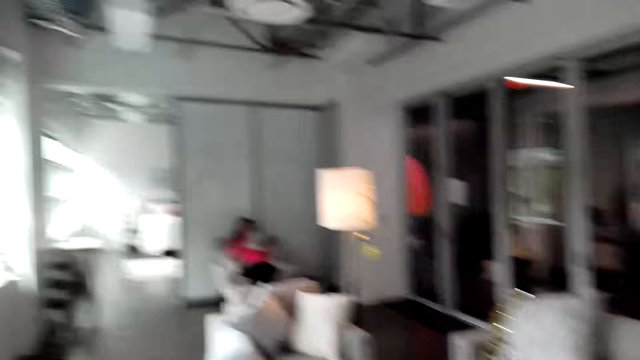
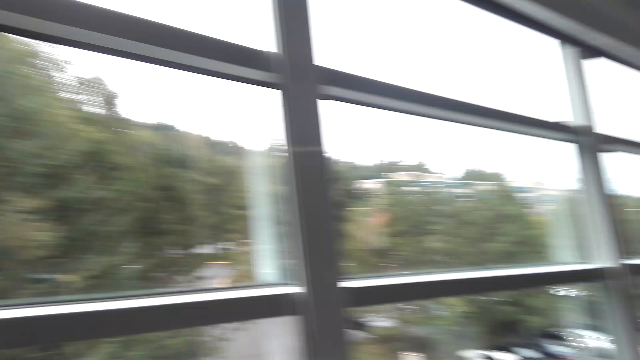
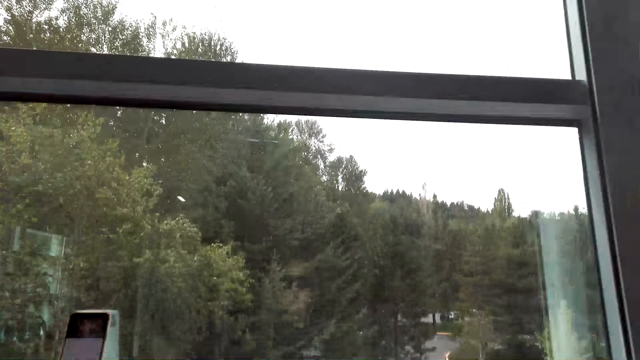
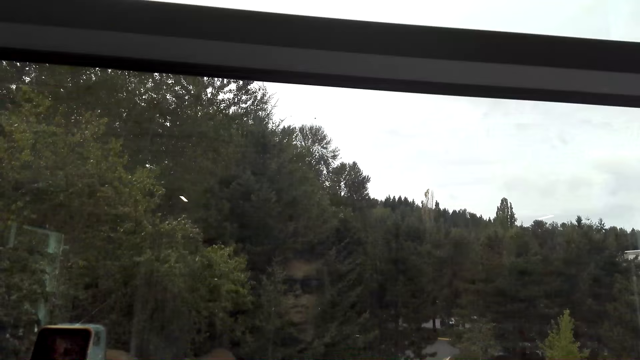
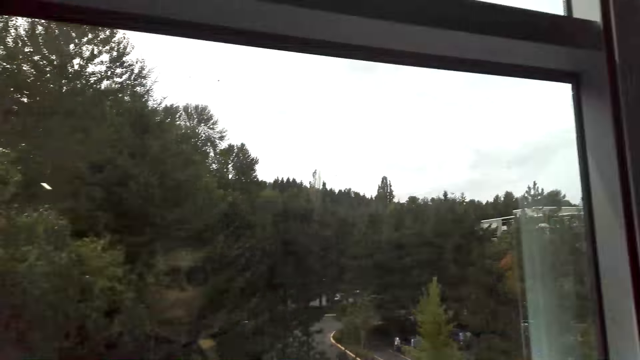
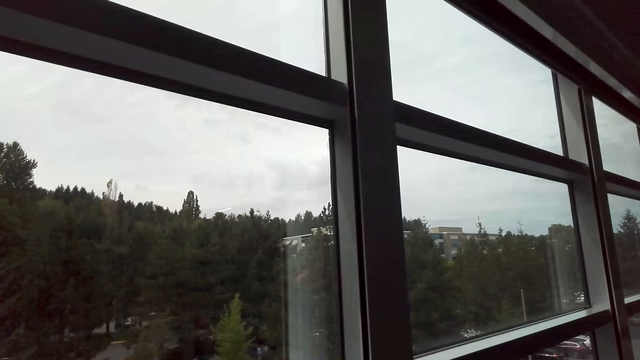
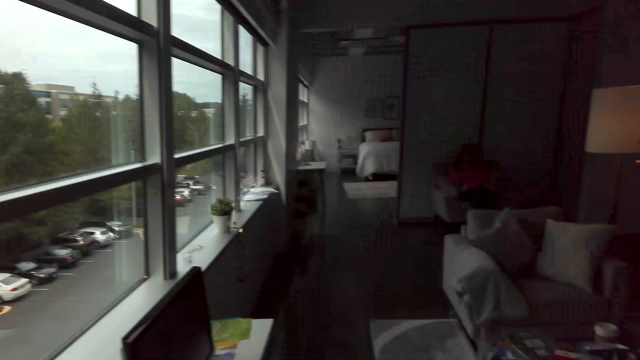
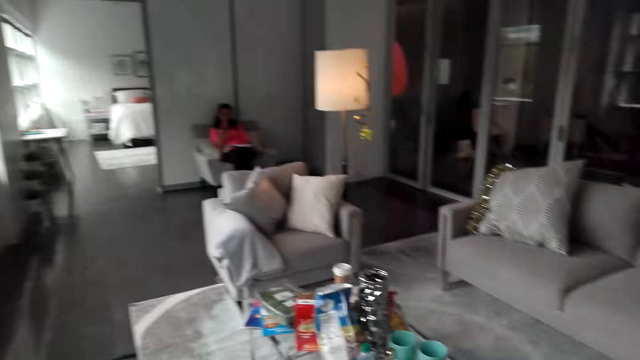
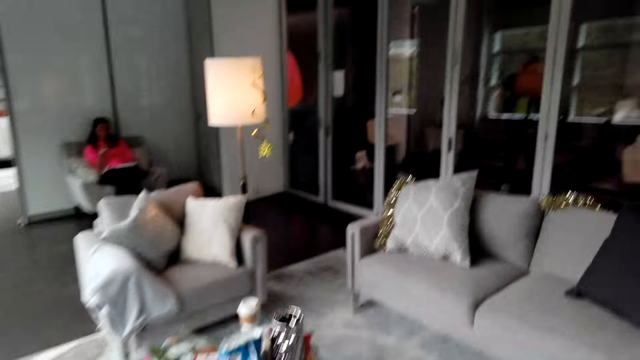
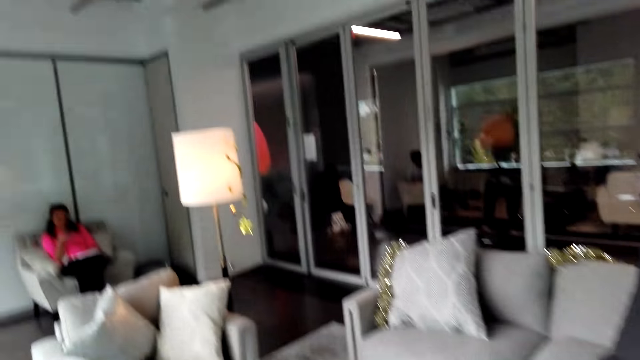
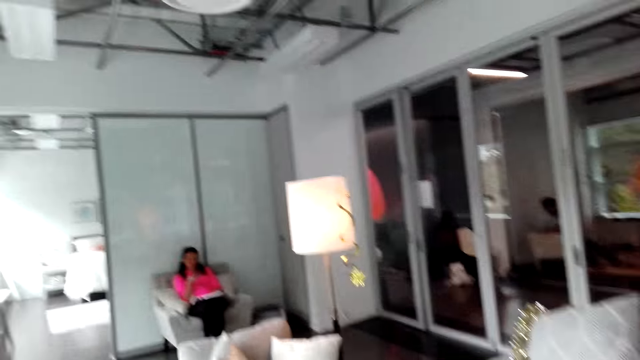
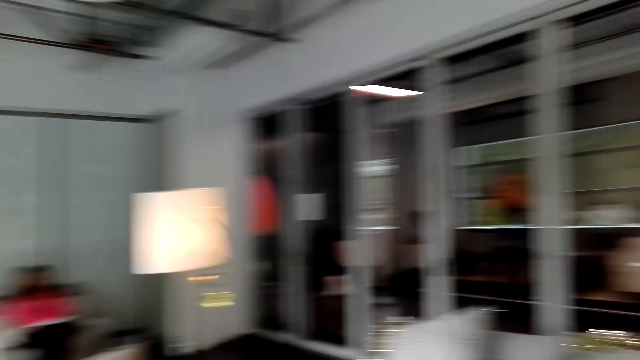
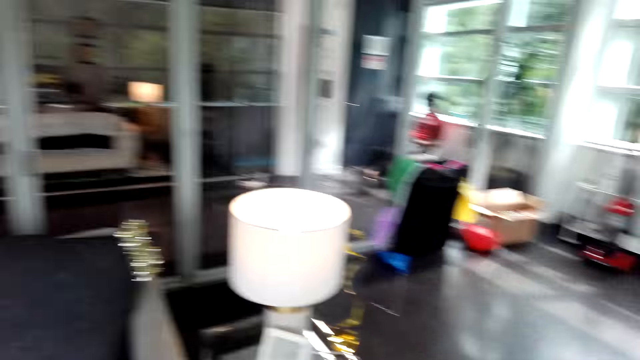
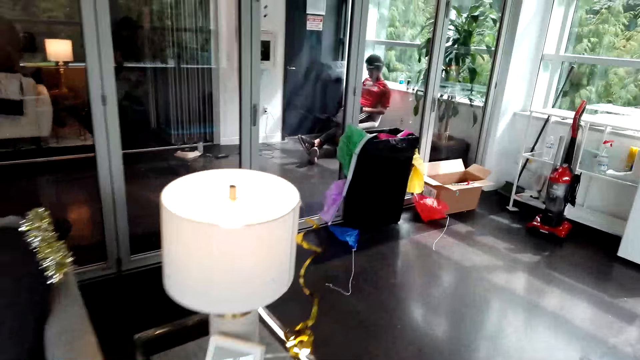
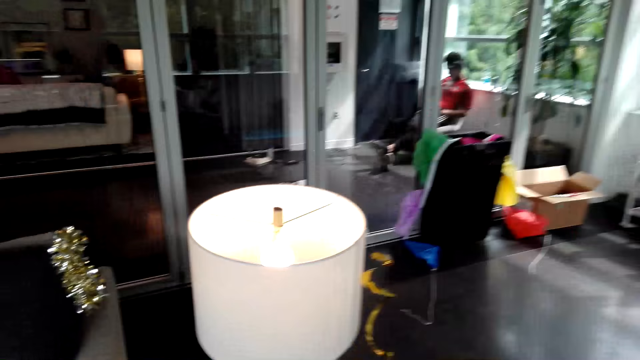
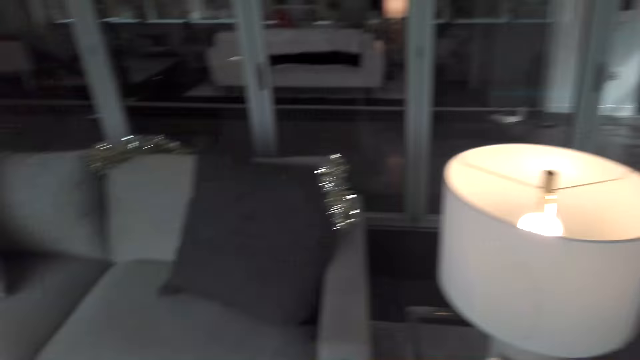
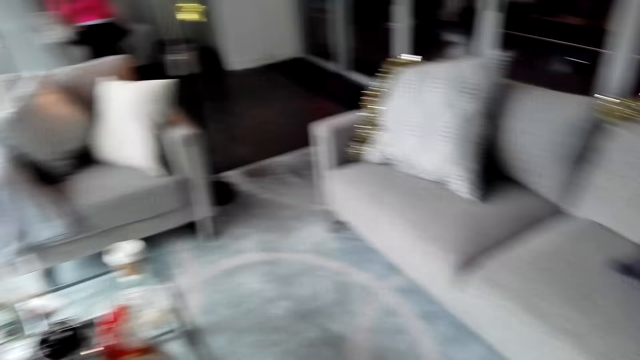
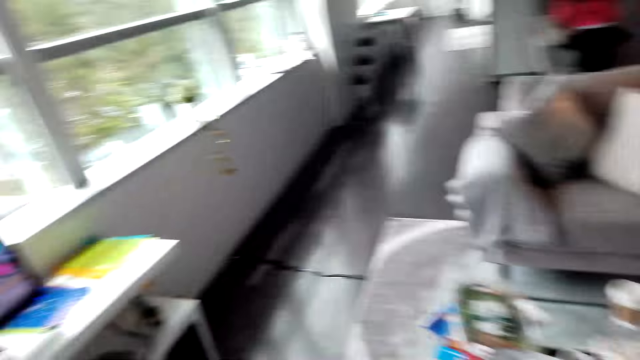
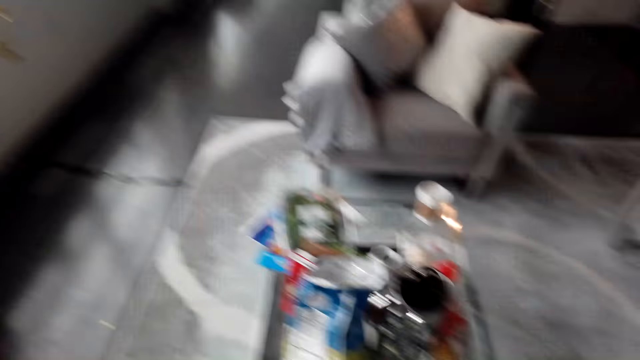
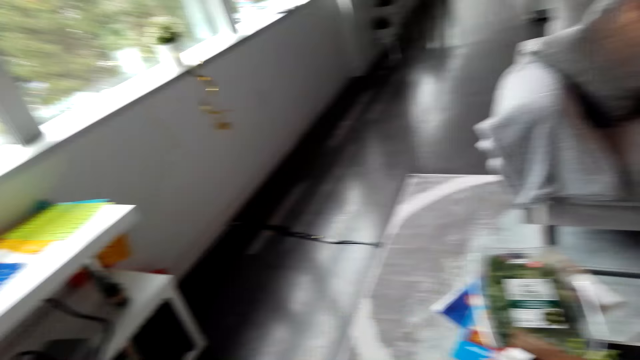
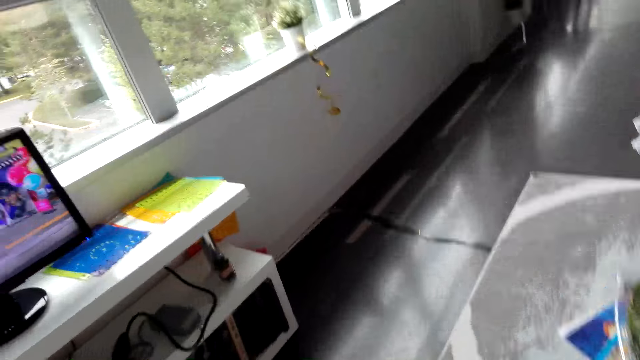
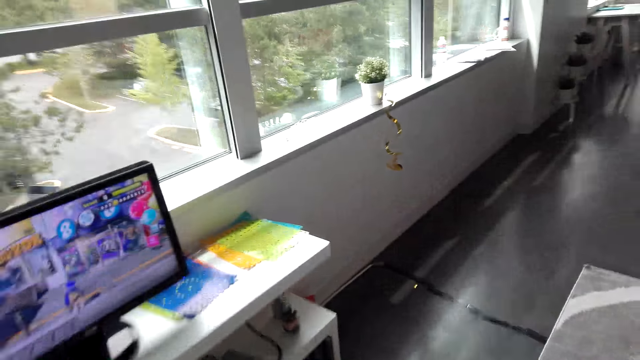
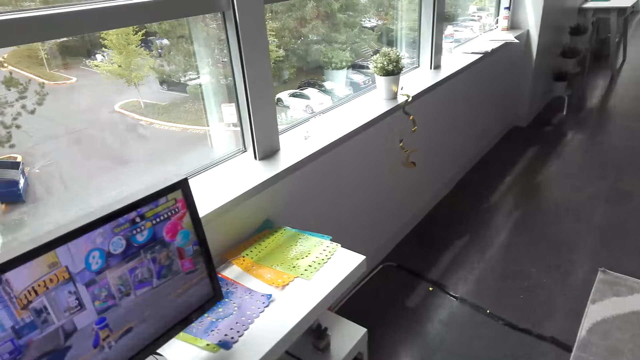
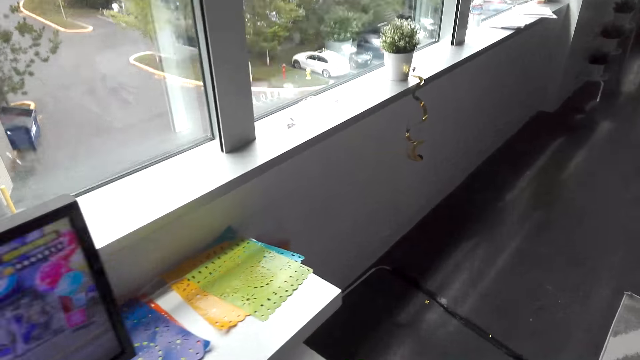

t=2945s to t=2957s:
The camera wearer picks up her phone. They walk and look around the room.

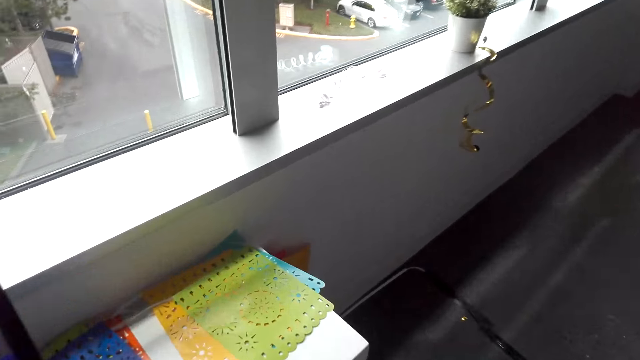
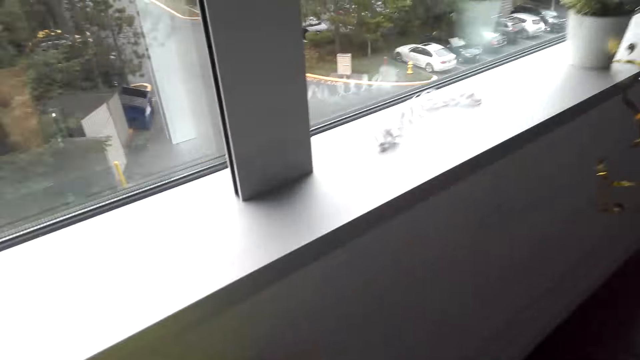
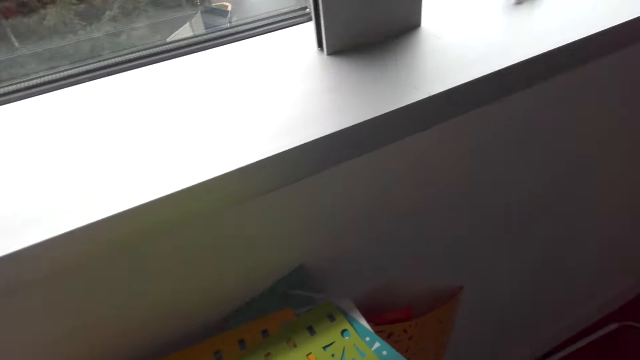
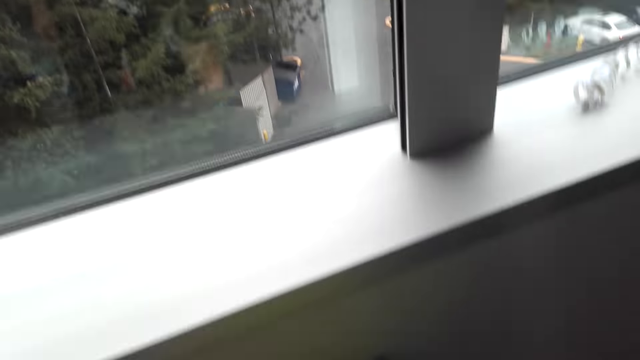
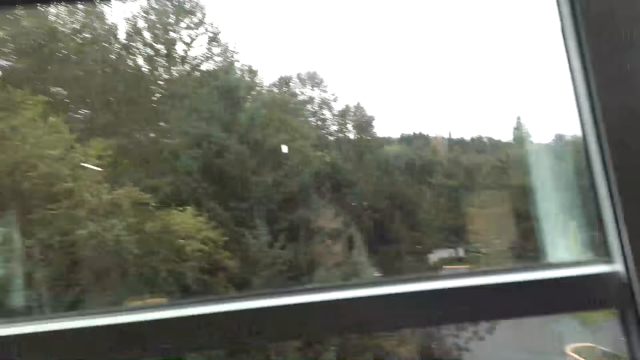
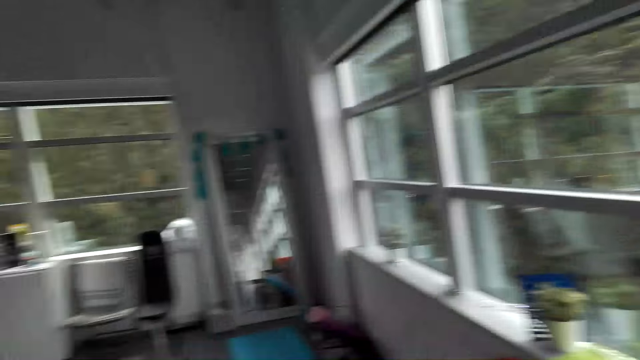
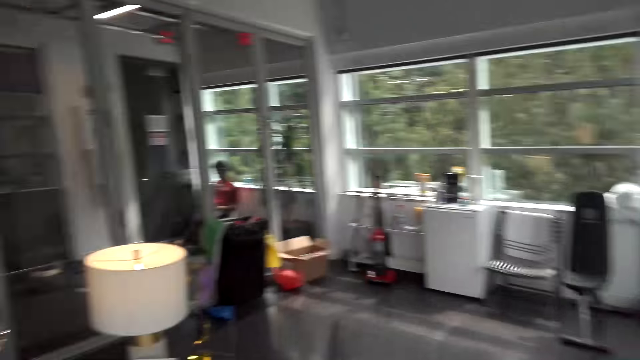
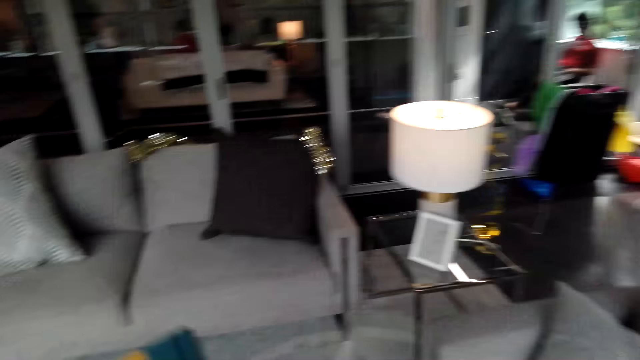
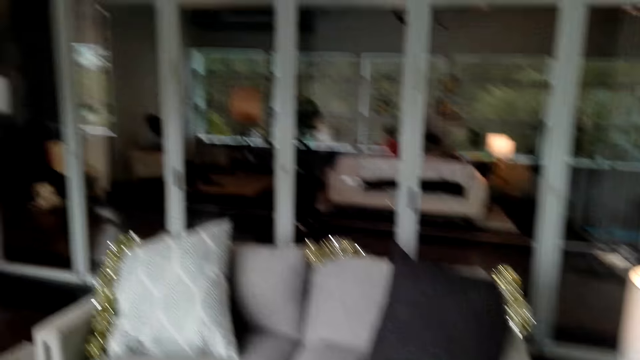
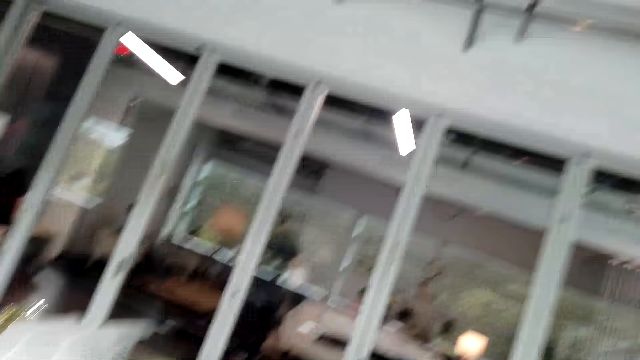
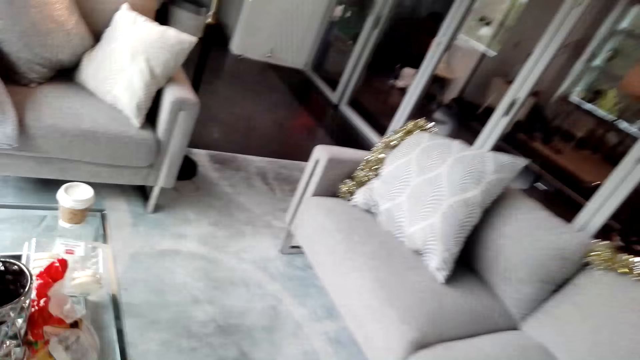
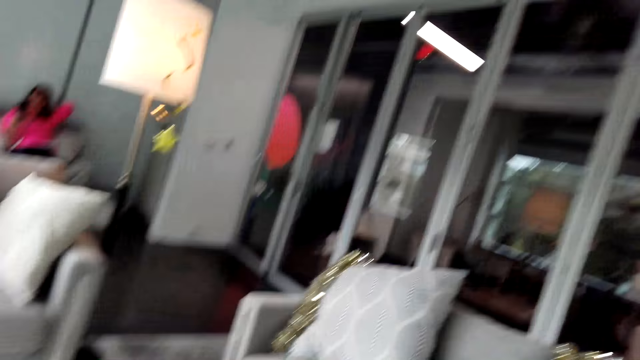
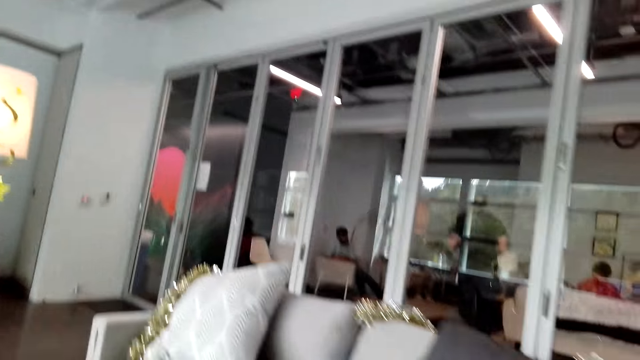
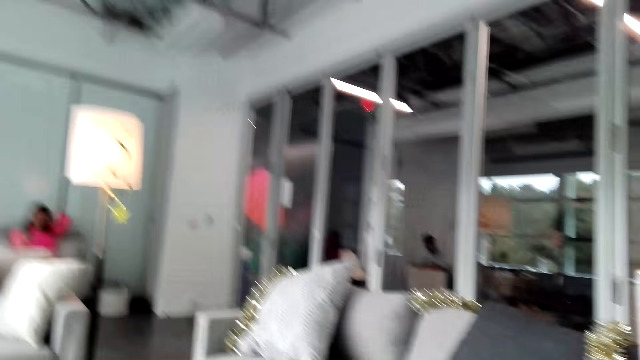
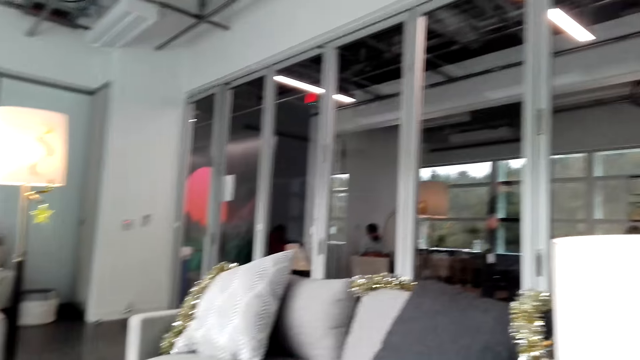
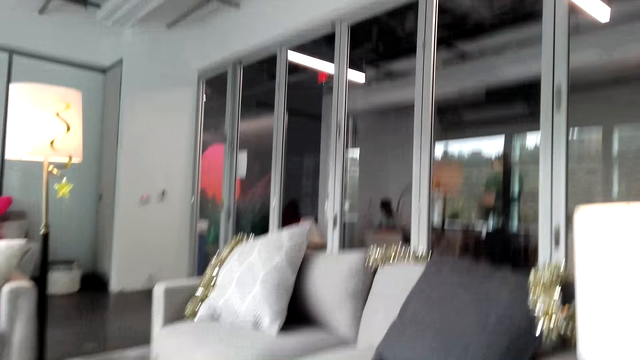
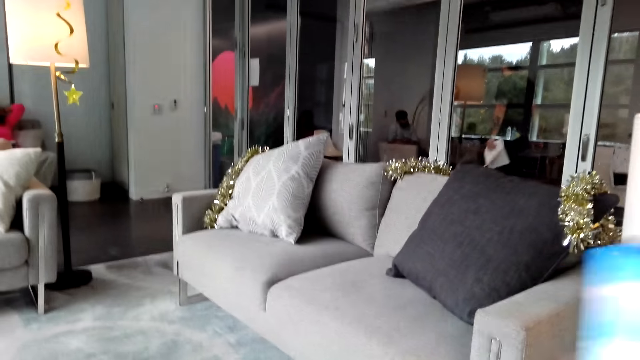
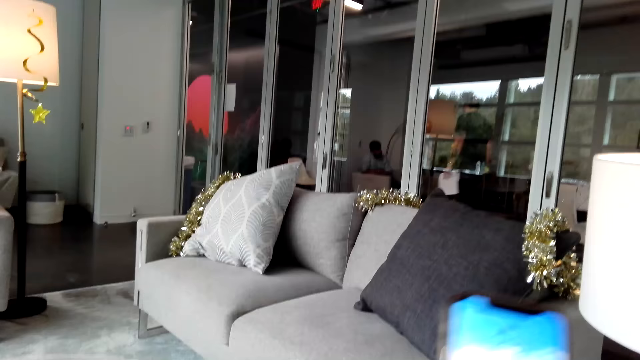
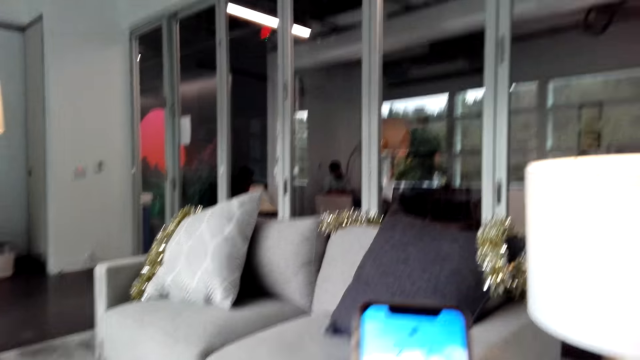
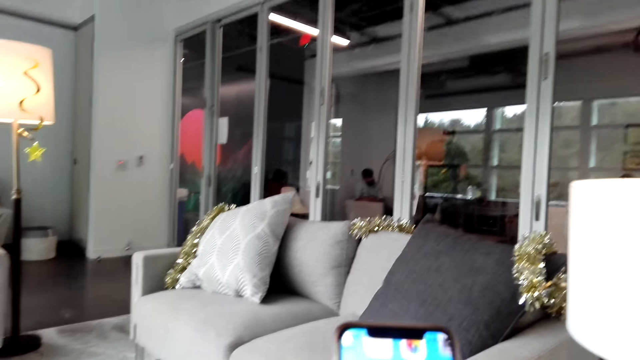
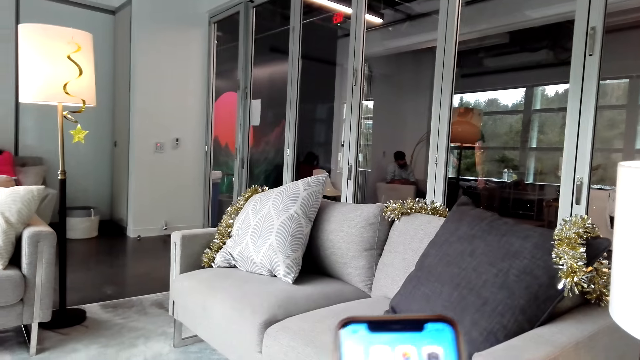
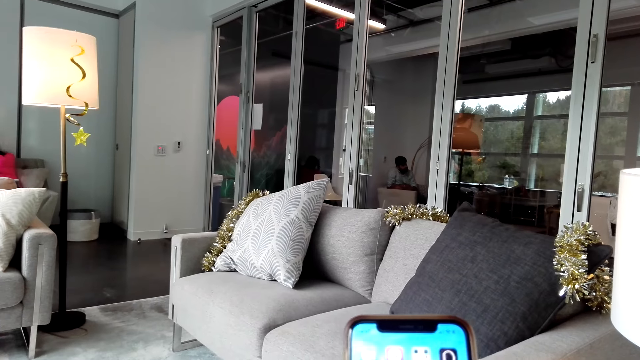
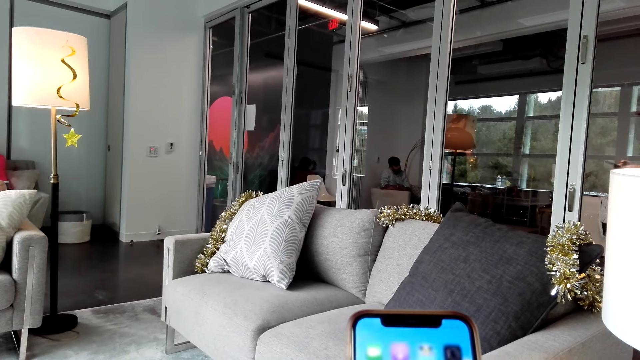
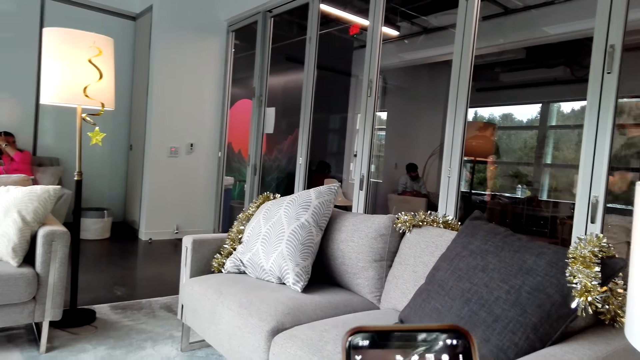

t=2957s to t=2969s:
The camera wearer dials a phone. They operate the cellphone.
